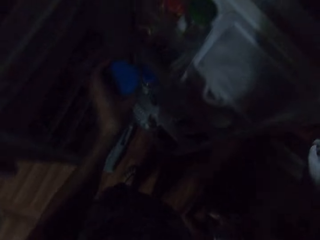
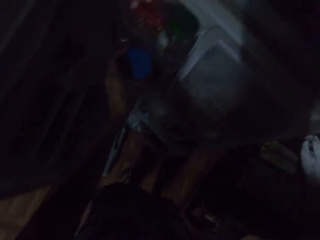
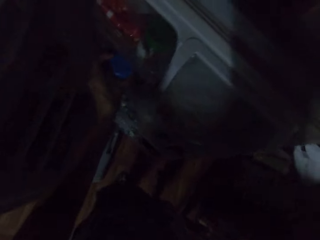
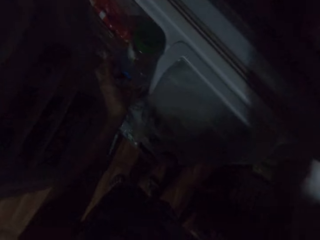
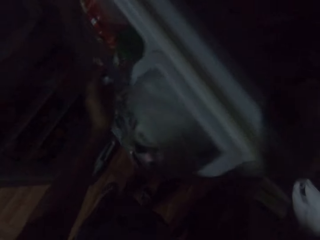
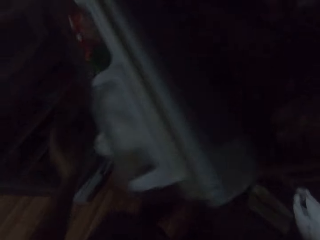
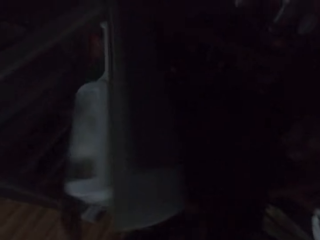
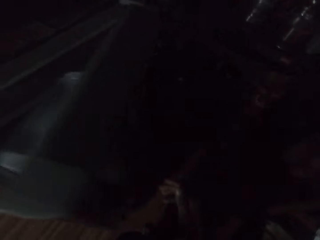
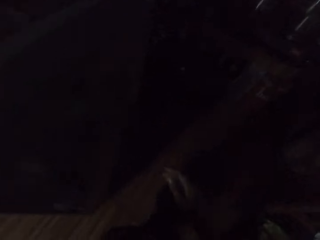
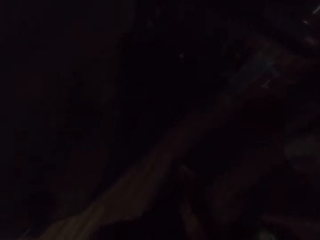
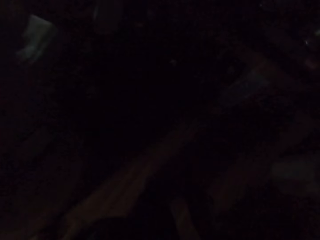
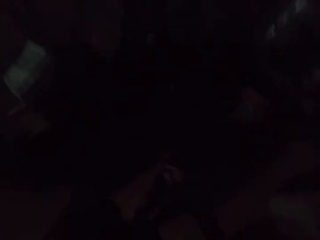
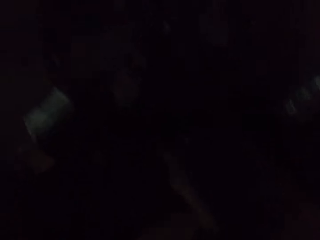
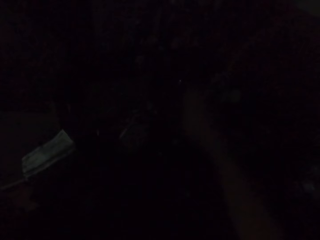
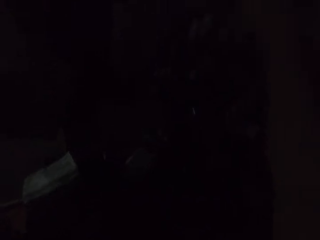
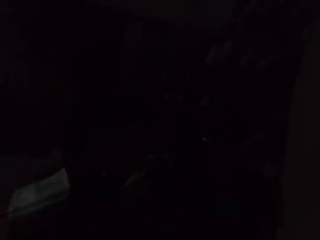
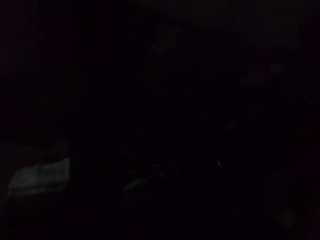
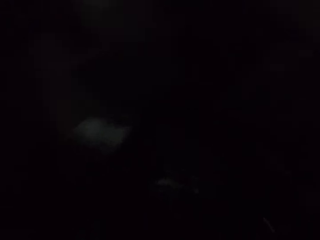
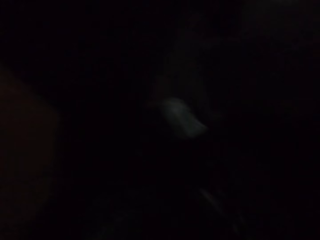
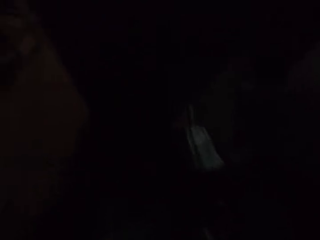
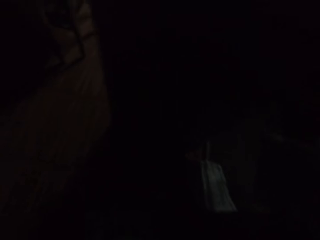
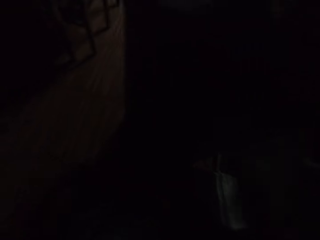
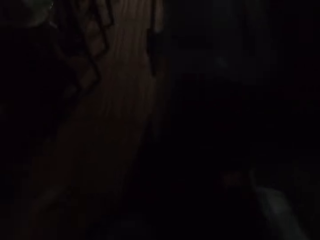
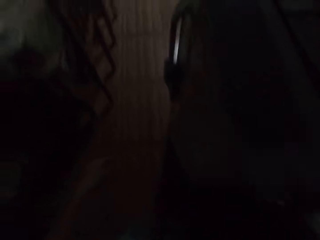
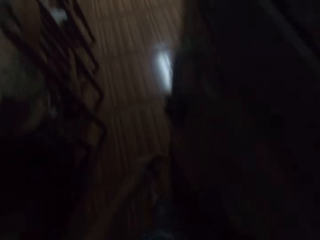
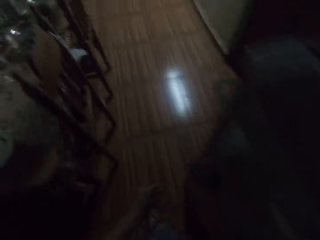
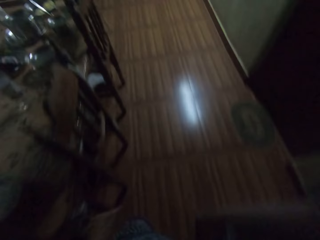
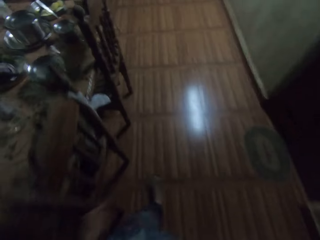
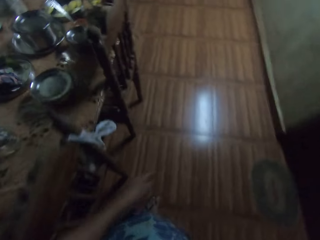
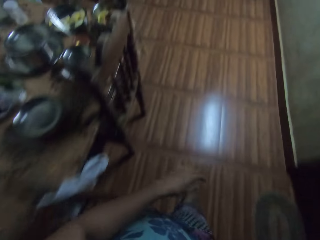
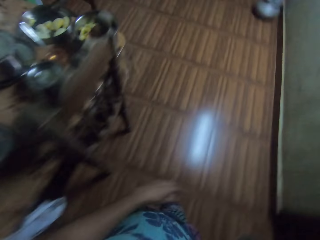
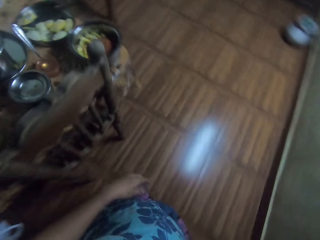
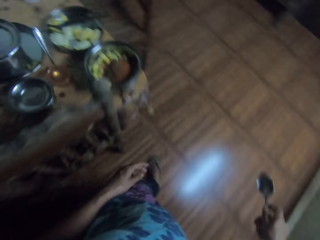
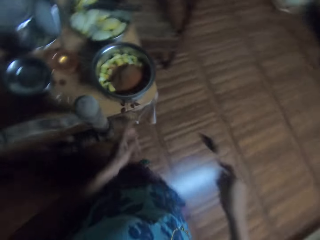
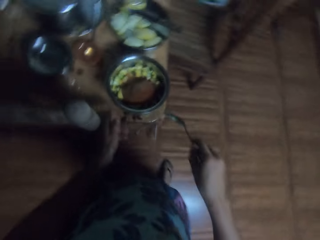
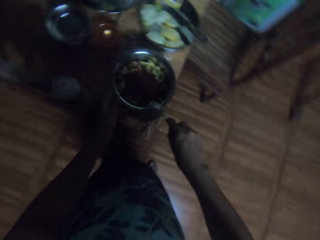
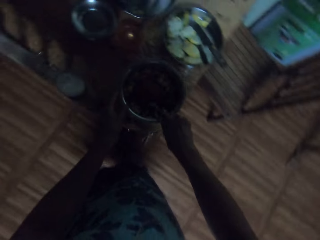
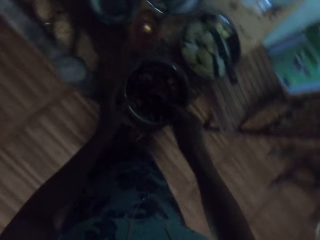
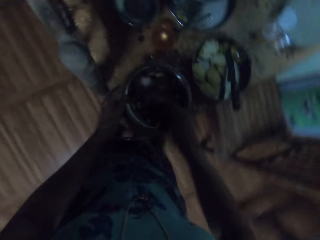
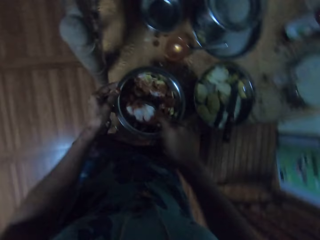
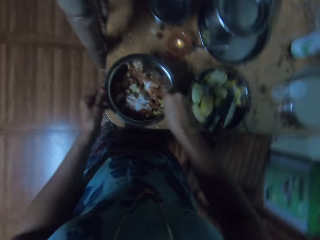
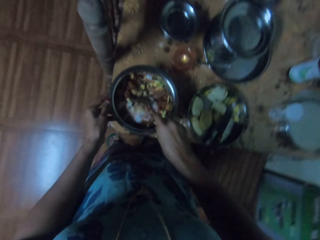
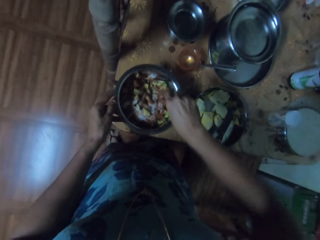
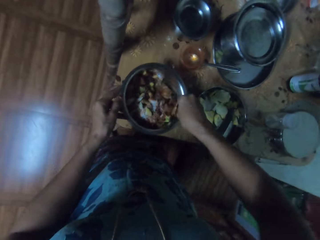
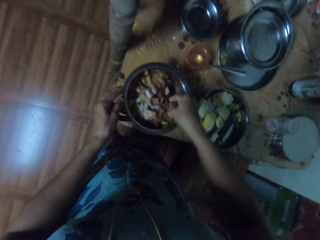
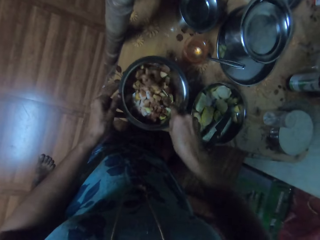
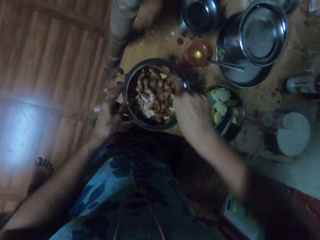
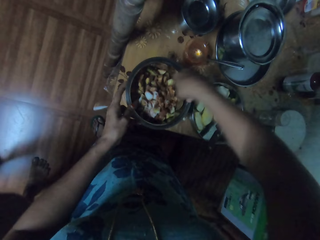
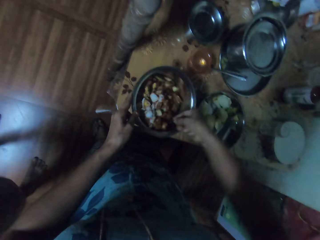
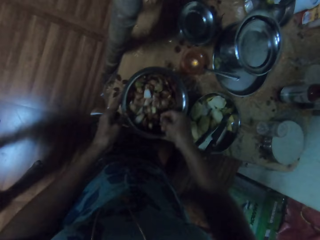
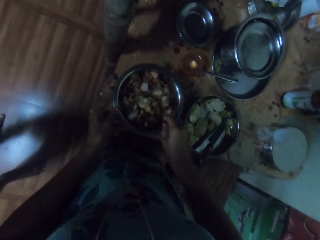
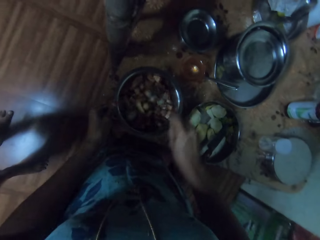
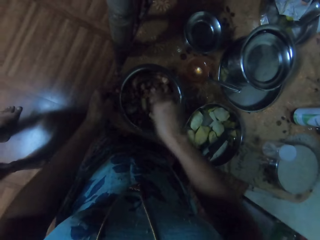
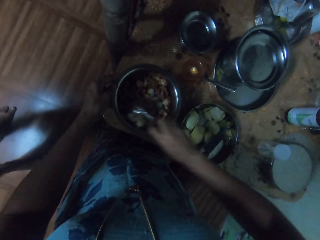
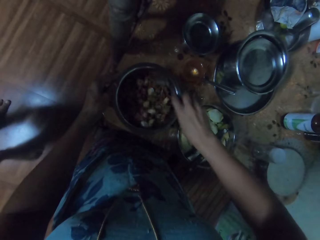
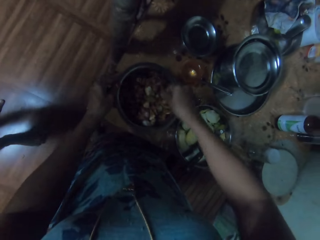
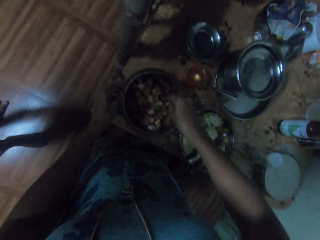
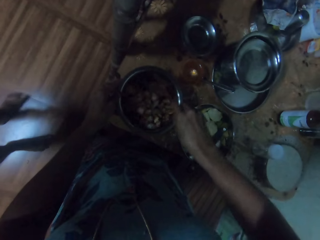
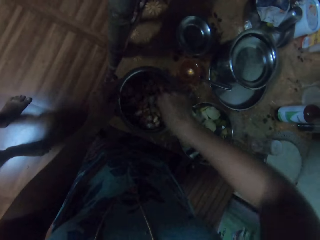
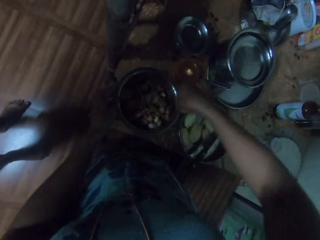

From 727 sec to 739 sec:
The camera wearer puts the tin in the fridge. They close the fridge. They walk in the house. They remove the spoon. They walk in the house. They mix food in the bowl with the spoon.

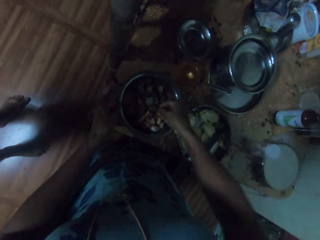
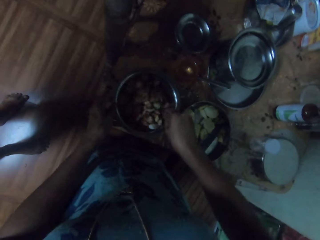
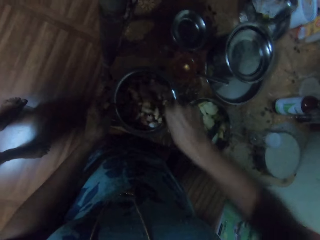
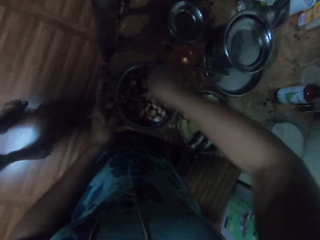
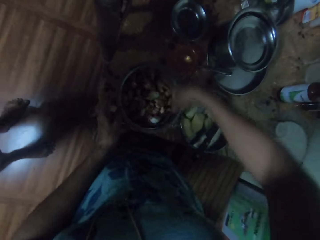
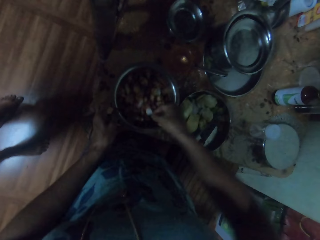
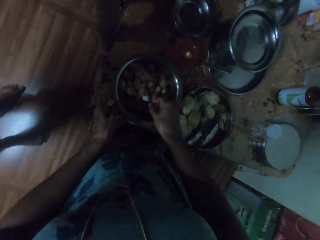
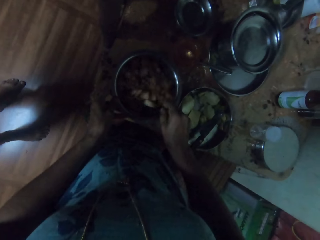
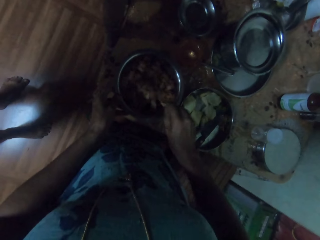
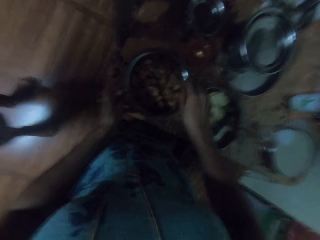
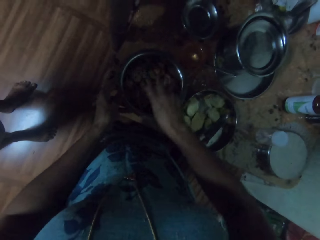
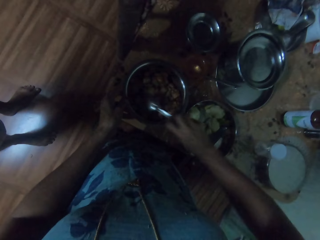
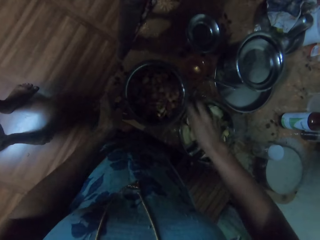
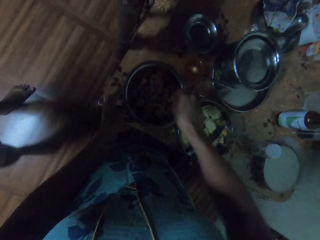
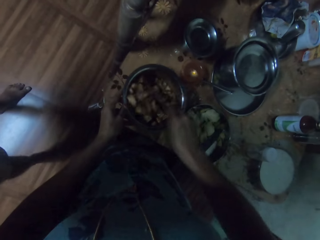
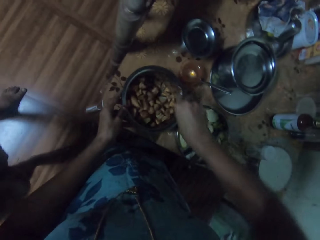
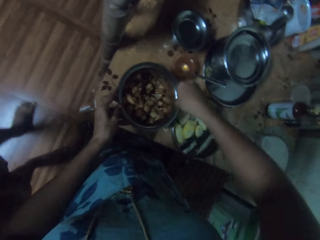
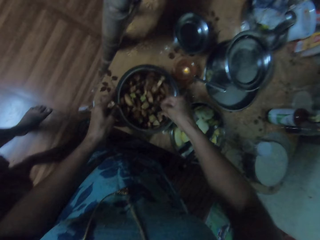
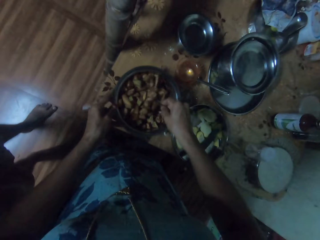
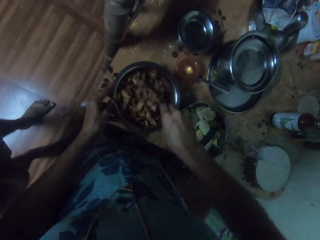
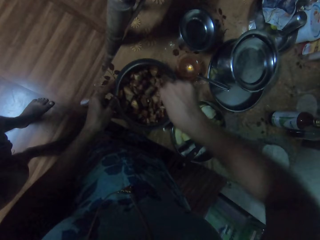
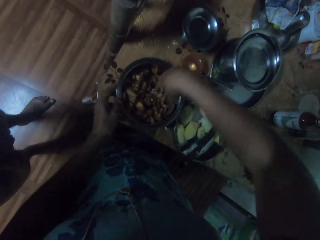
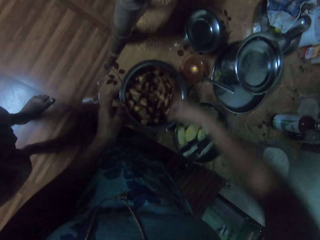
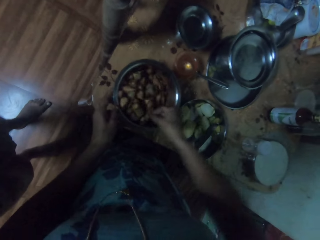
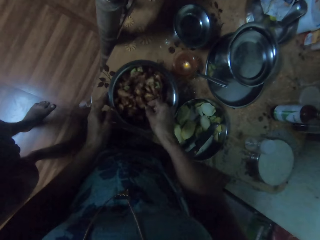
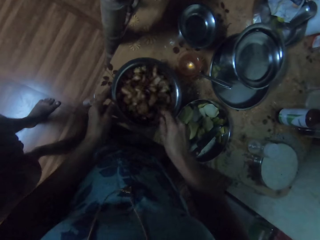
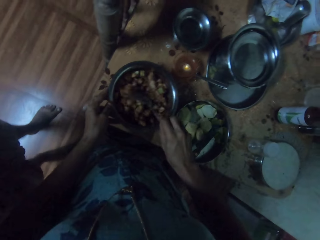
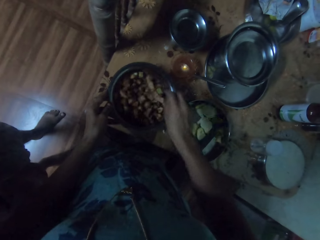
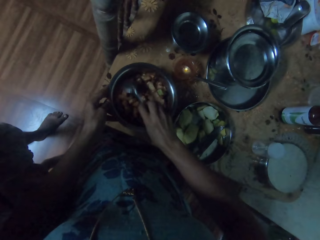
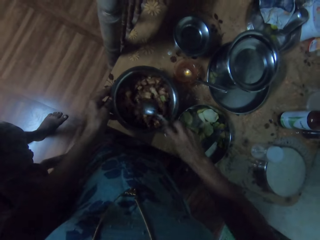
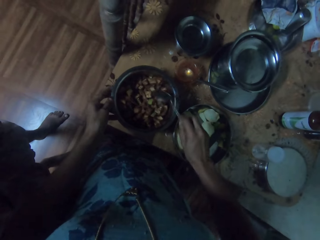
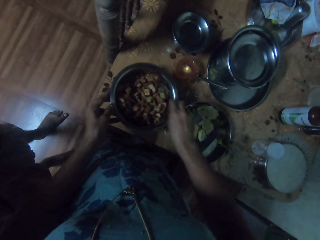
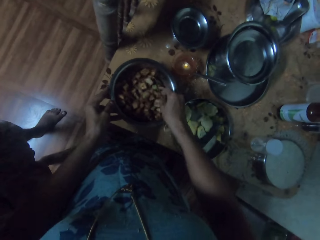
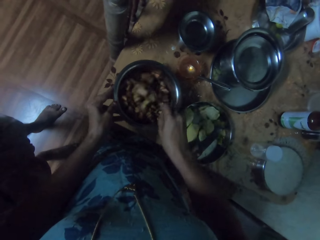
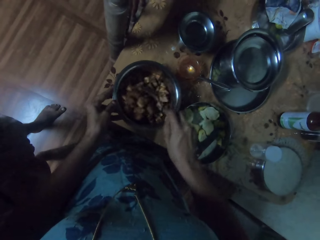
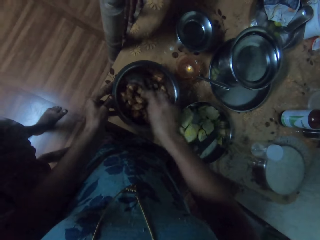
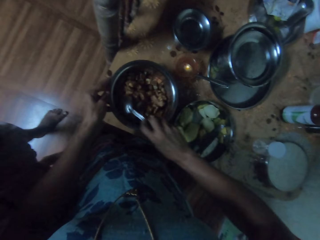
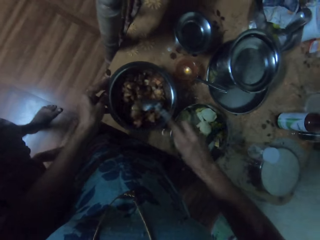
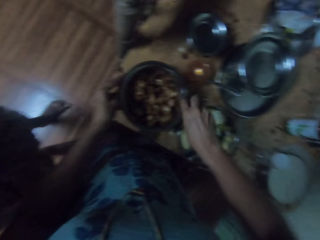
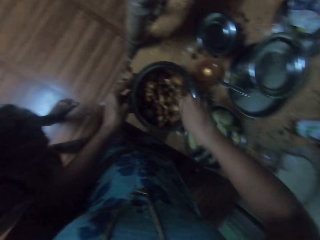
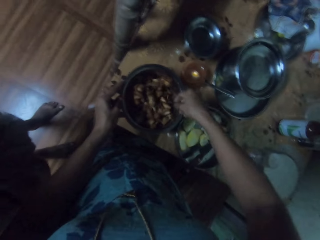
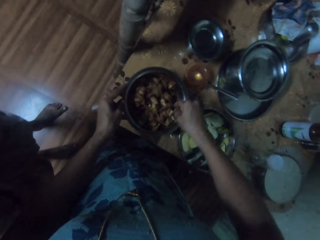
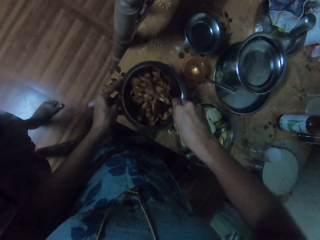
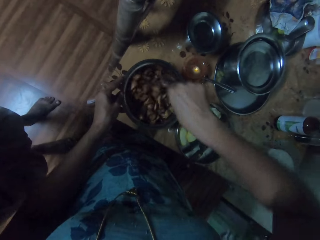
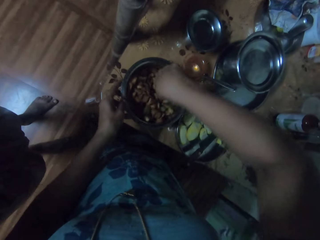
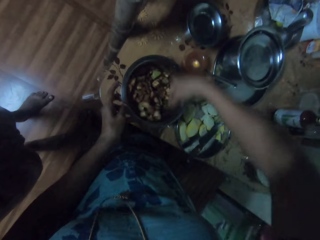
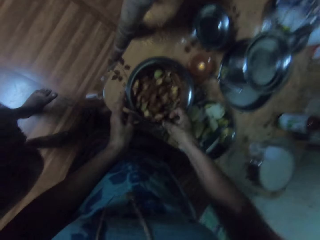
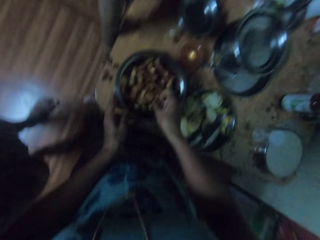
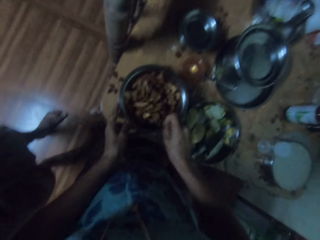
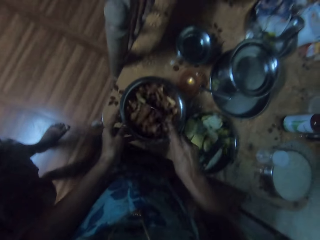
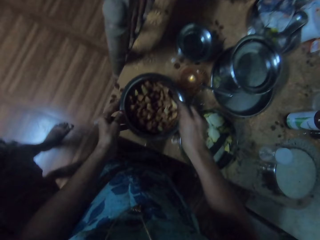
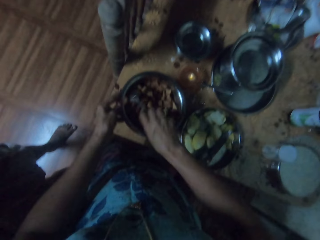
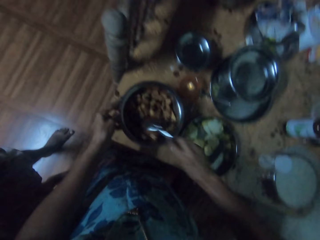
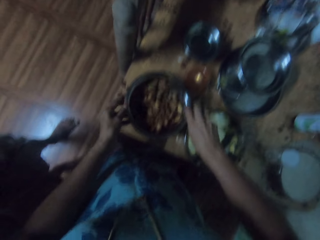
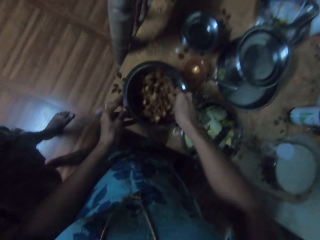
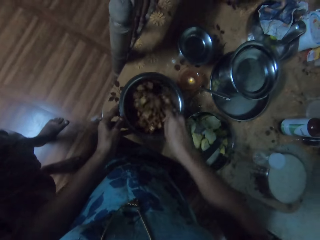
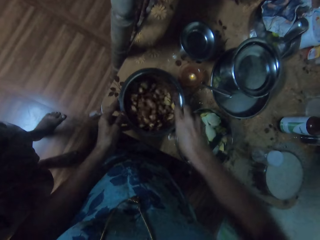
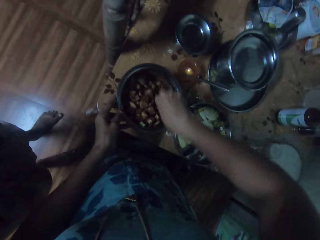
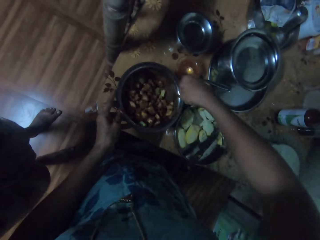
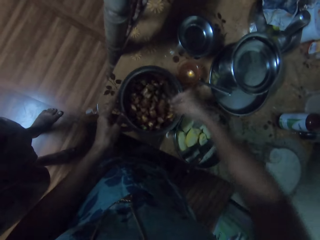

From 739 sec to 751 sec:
The camera wearer interacts with the person. They mix food in the bowl with the spoon.
